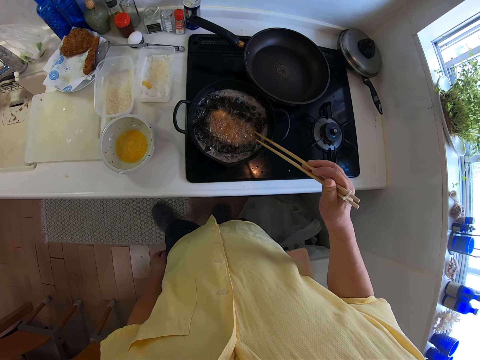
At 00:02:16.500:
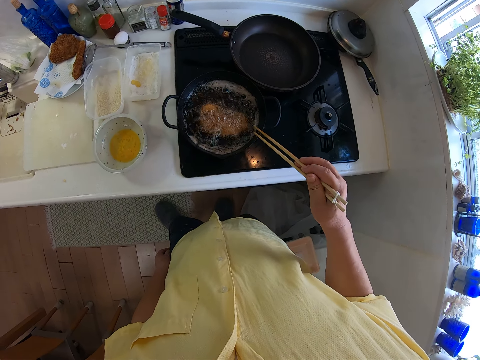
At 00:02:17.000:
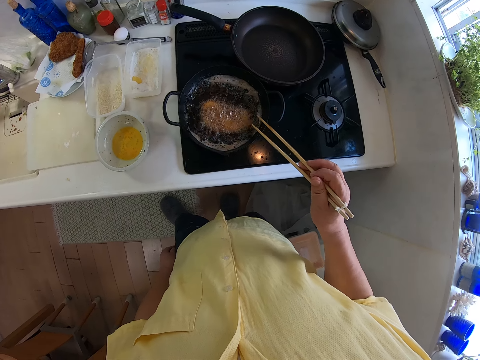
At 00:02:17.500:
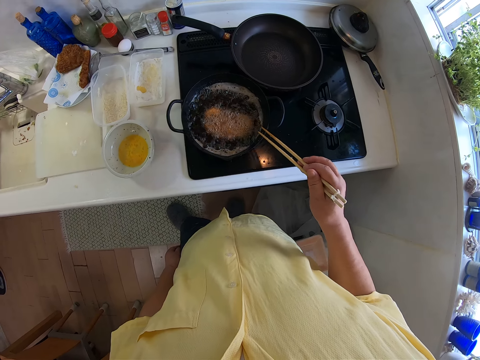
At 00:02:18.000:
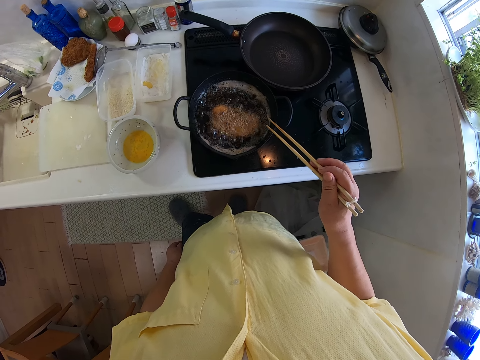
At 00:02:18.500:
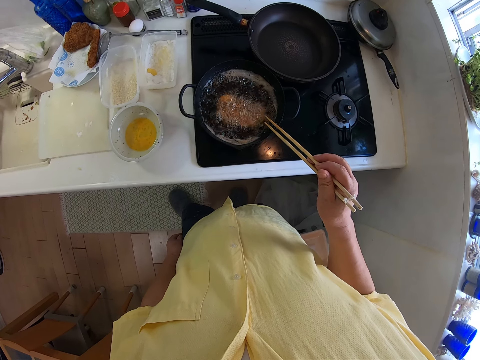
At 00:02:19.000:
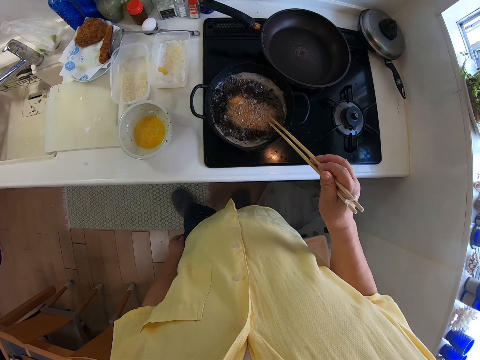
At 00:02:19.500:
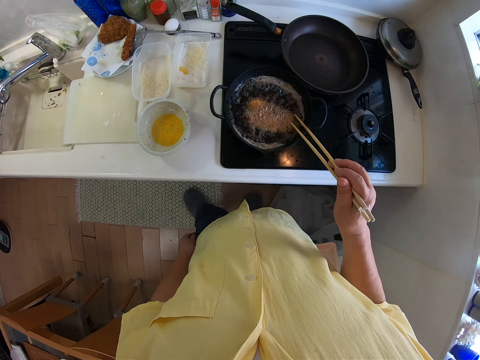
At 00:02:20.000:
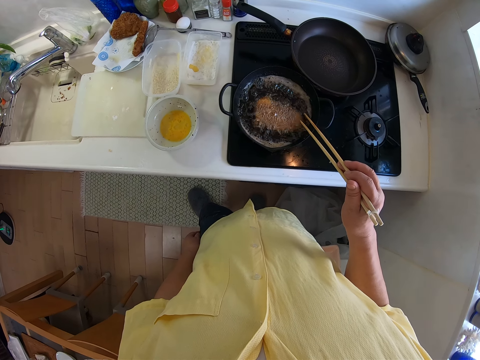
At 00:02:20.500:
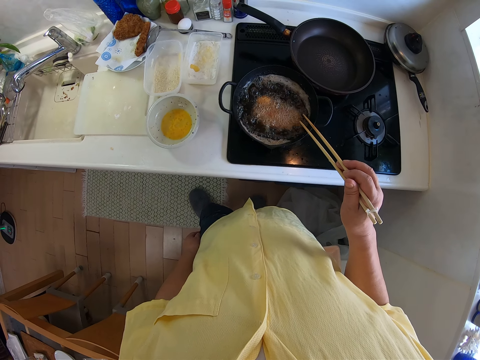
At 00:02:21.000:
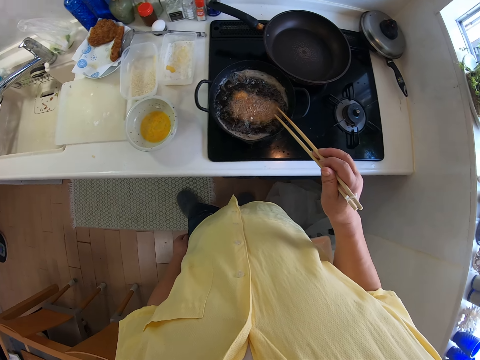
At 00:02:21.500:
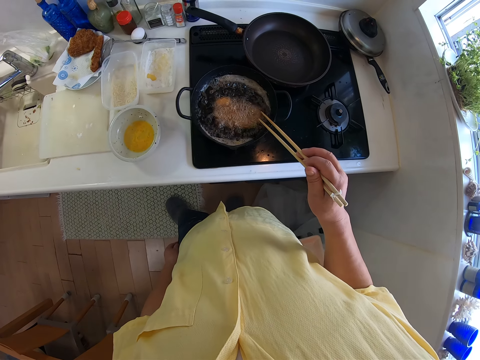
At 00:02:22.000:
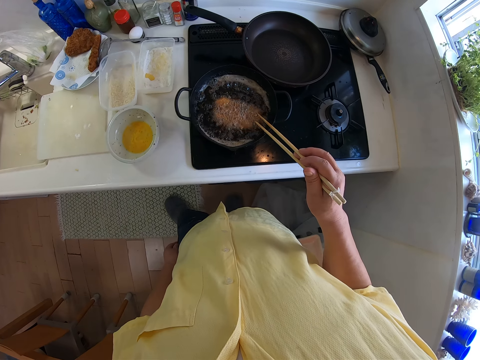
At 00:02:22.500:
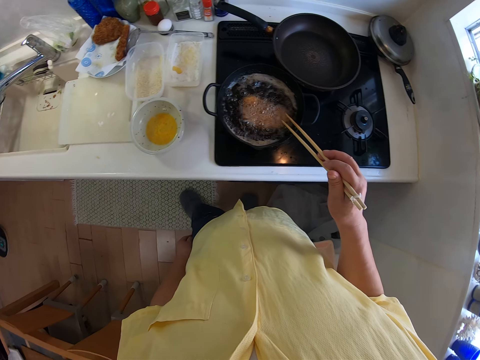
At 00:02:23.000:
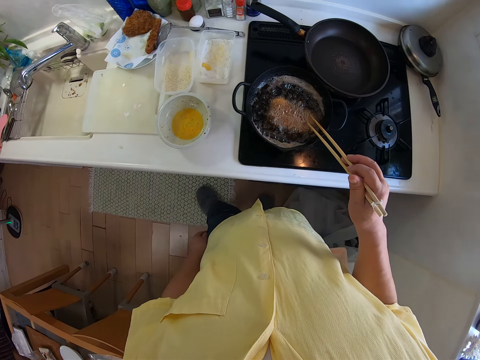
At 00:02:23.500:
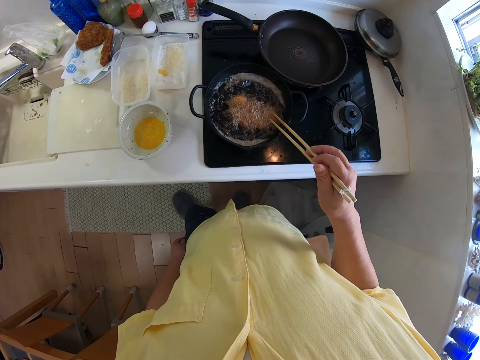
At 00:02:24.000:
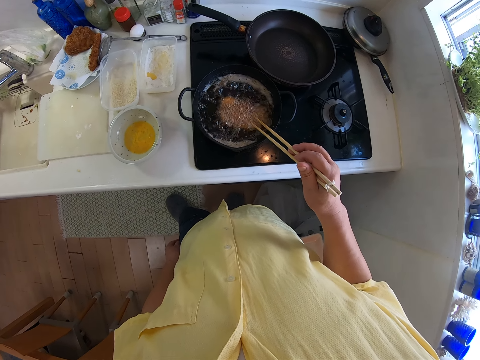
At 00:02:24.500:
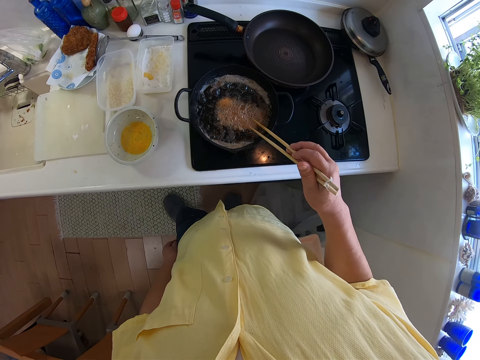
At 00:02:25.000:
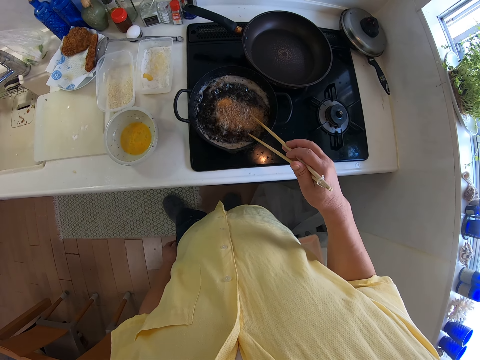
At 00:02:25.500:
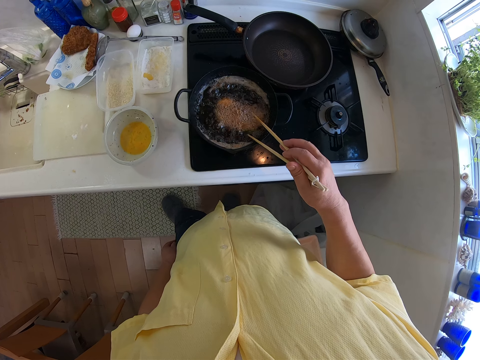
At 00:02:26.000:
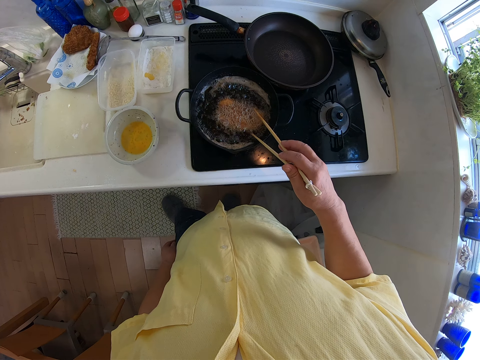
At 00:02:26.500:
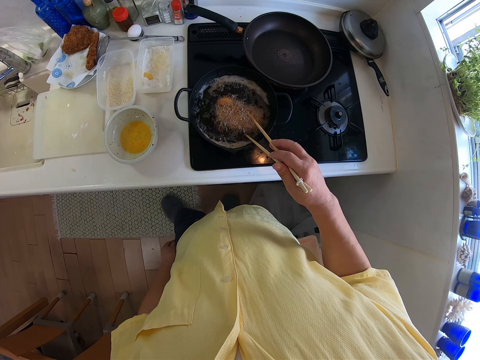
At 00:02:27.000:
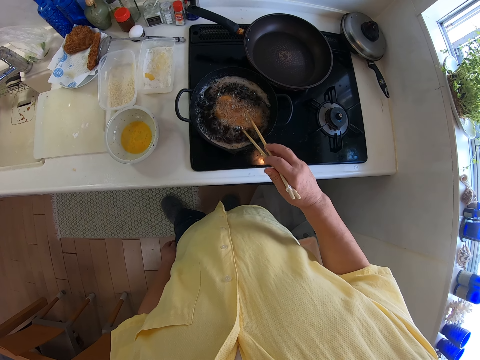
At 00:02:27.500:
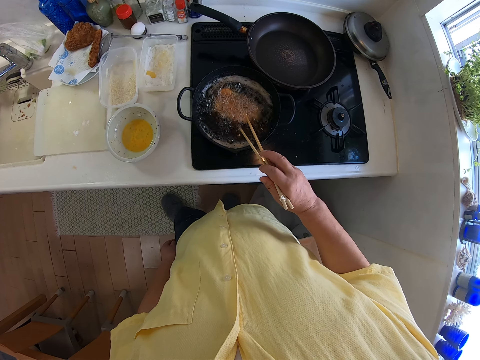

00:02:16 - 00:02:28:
The camera wearer shakes the chopsticks. They look at the frying pan.

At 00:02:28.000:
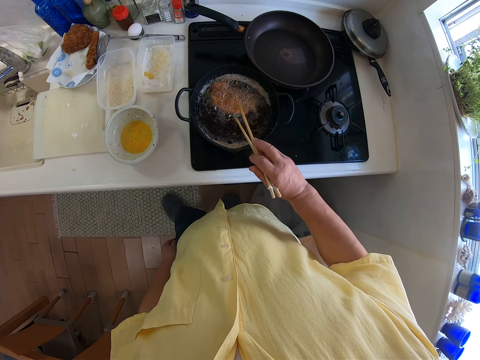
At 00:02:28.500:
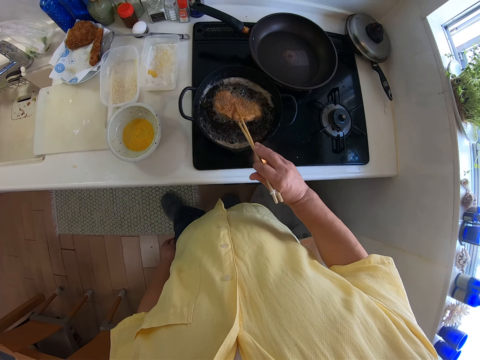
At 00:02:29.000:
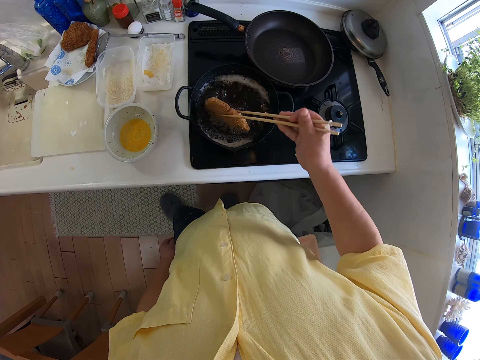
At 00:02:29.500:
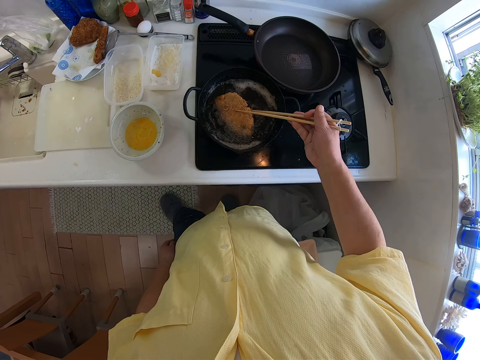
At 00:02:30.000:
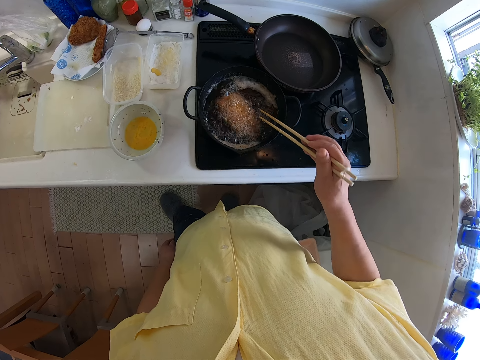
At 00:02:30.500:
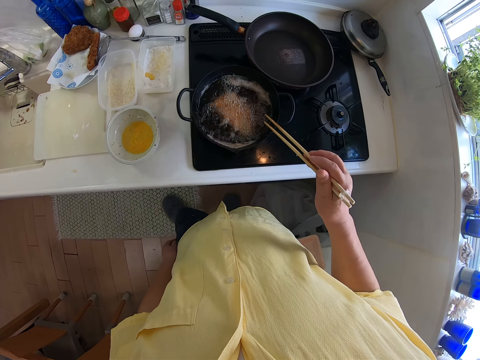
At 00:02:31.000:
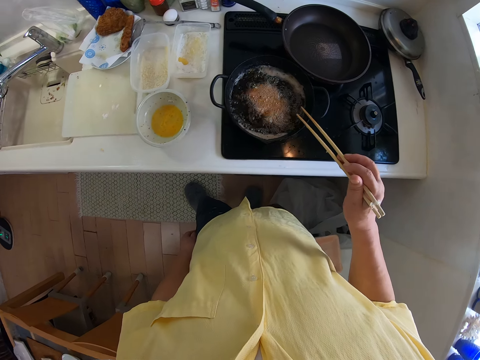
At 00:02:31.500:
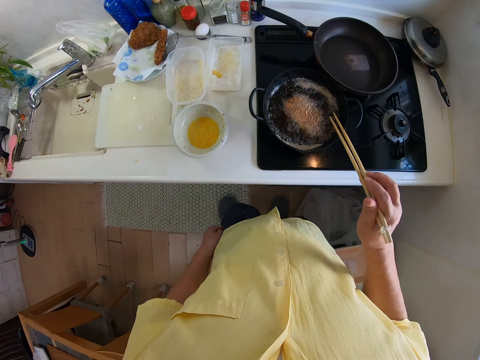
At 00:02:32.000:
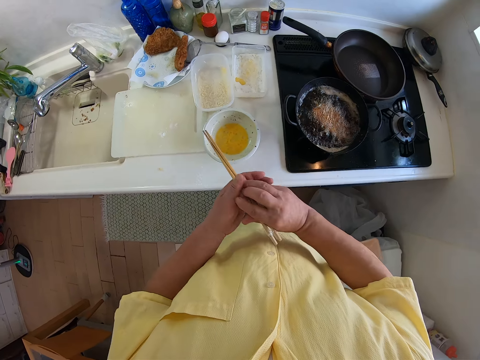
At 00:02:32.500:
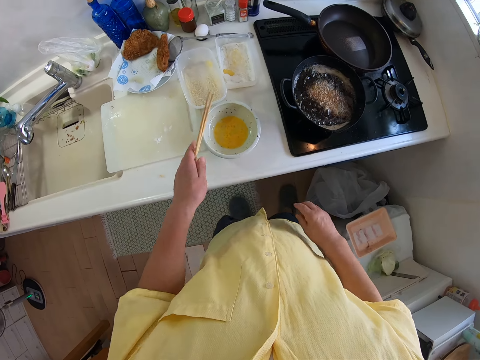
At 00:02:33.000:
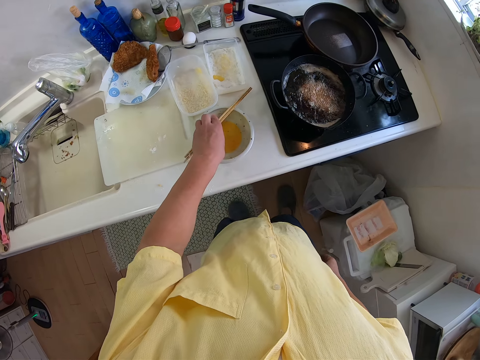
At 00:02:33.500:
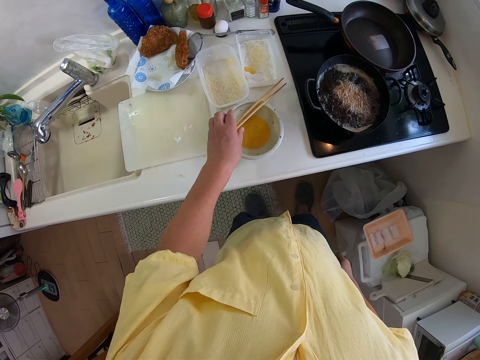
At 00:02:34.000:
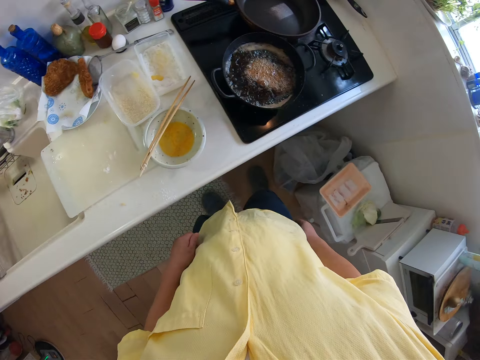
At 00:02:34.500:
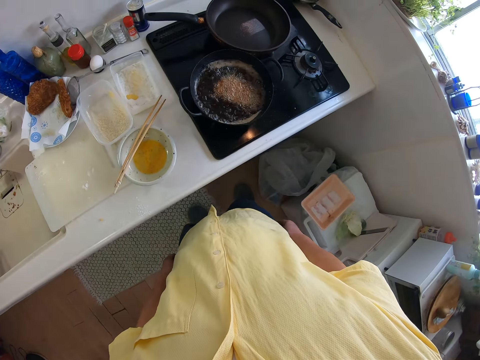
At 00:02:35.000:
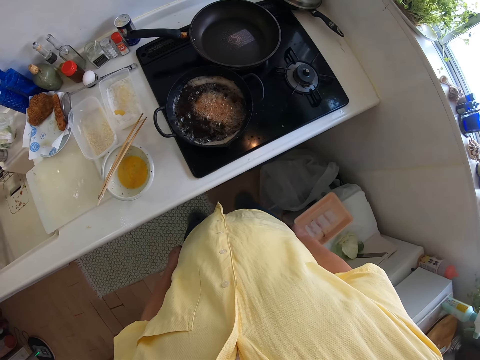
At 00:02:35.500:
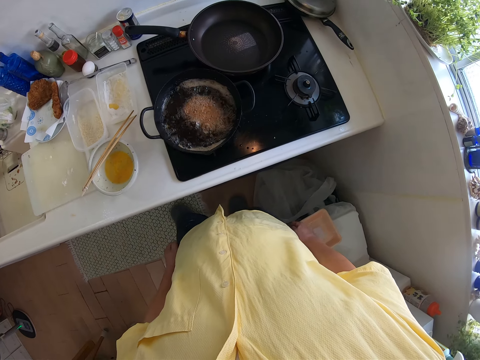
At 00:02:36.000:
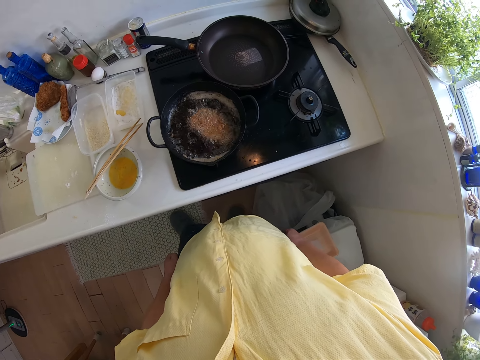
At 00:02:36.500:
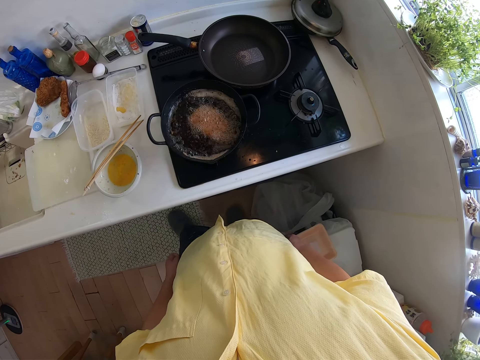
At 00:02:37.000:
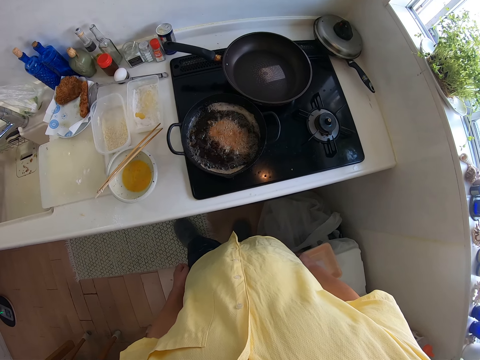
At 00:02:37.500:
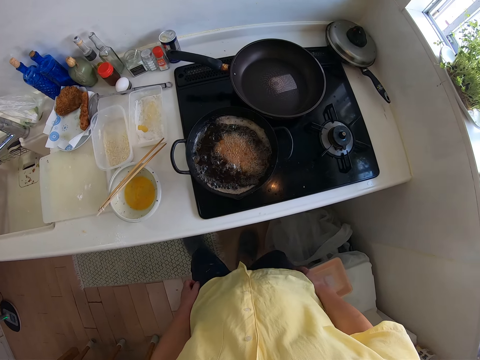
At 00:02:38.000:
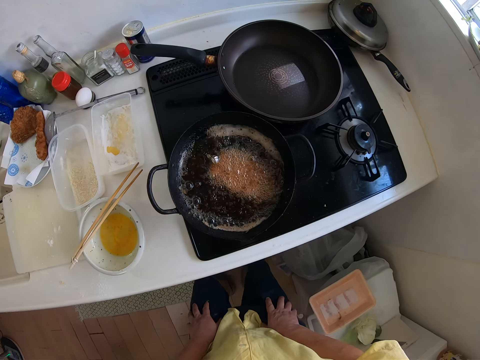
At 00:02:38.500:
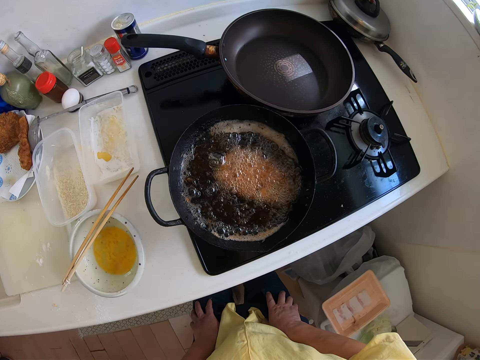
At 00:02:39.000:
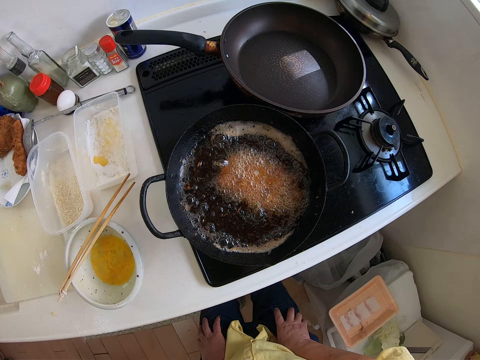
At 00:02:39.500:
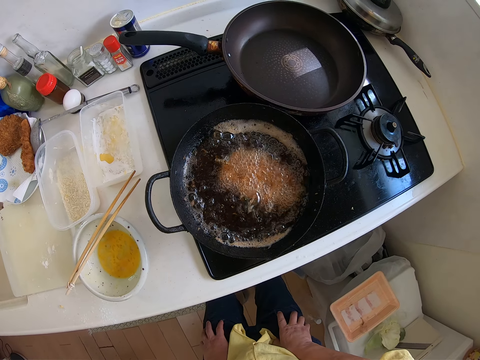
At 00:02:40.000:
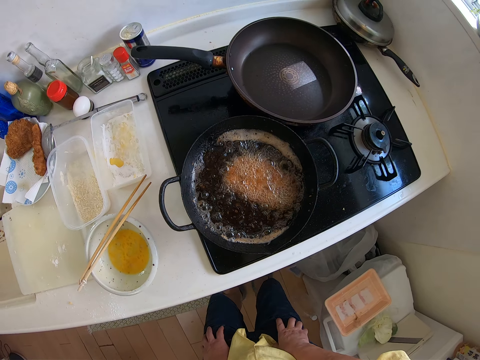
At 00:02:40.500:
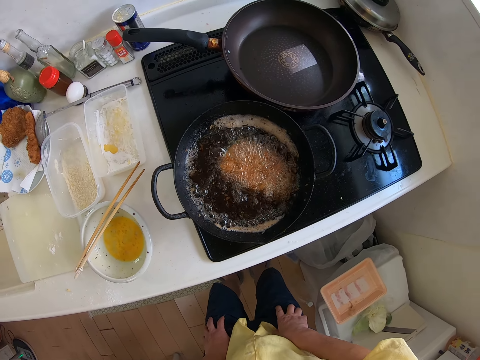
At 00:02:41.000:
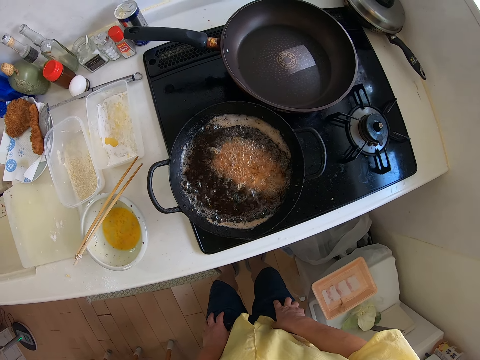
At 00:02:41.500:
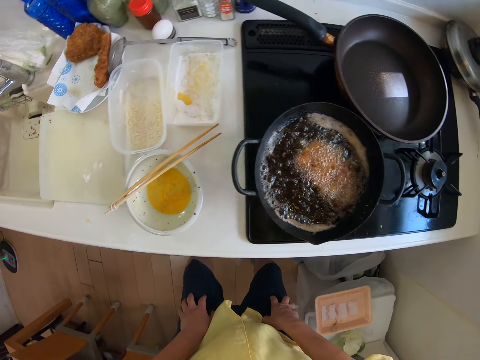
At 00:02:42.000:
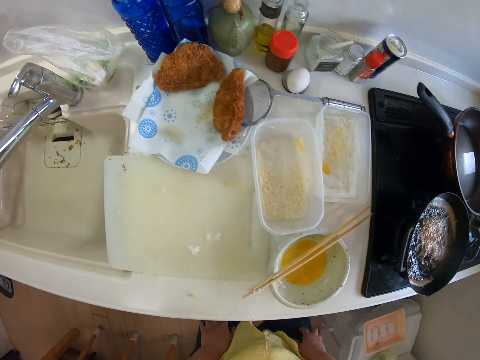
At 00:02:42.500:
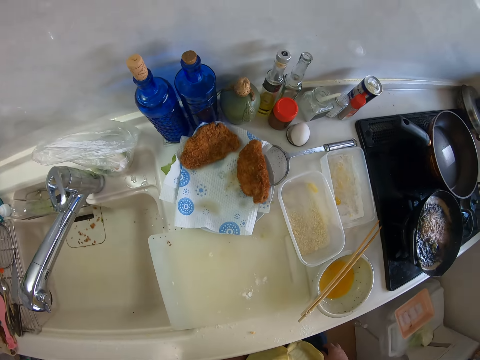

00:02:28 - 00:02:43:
The camera wearer turns the cutlet. He passes the chopsticks from his right hand to his left hand. He places the chopsticks in his left hand on the top of the bowl on the table. He looks at the frying pan.
